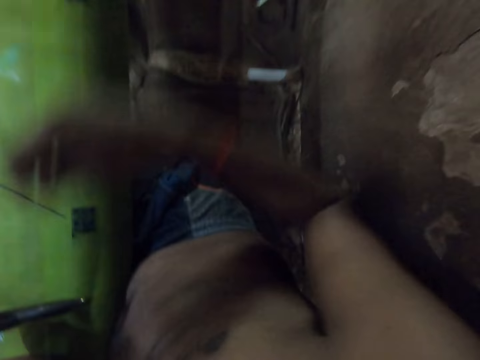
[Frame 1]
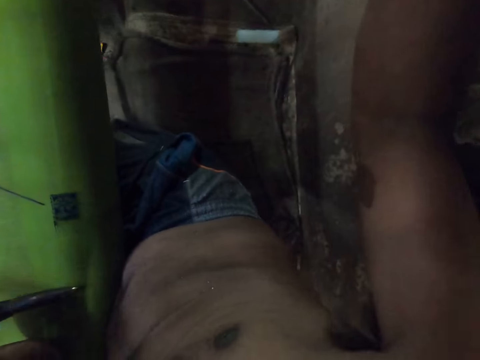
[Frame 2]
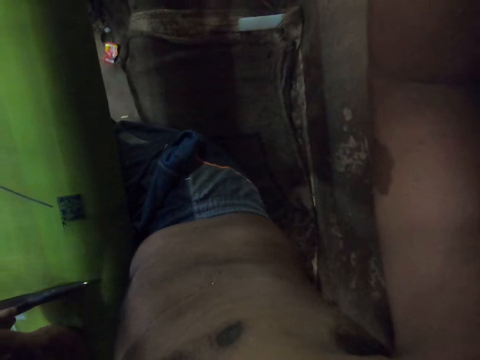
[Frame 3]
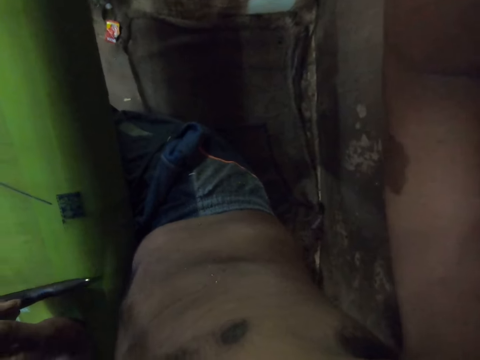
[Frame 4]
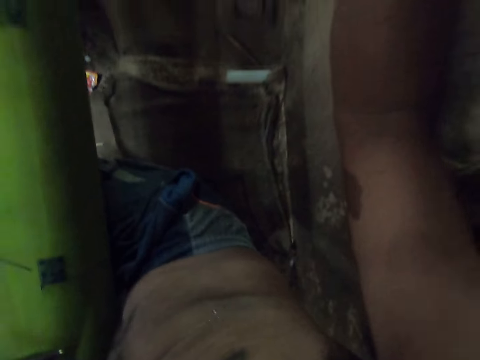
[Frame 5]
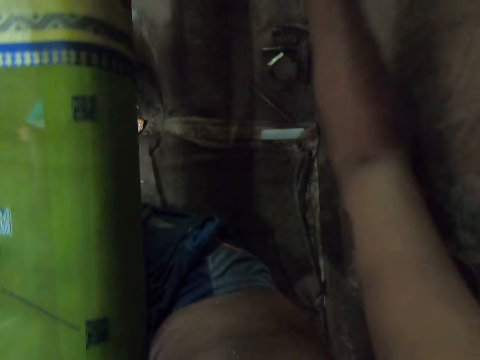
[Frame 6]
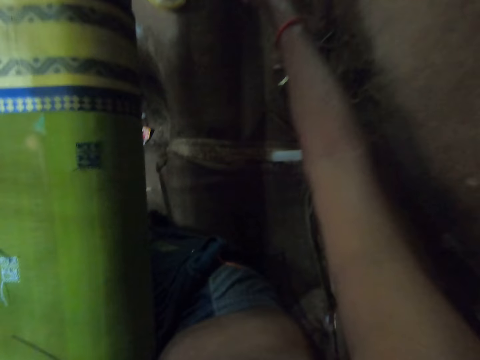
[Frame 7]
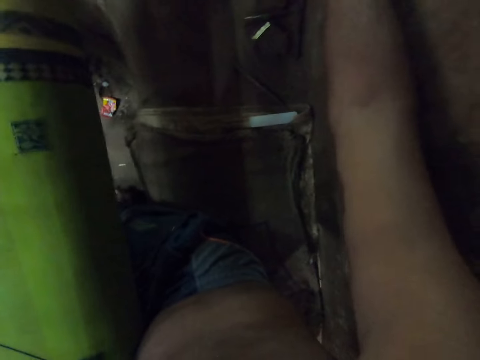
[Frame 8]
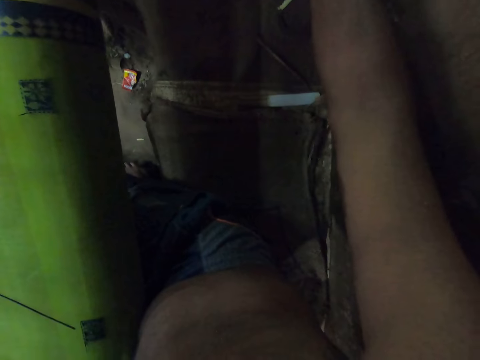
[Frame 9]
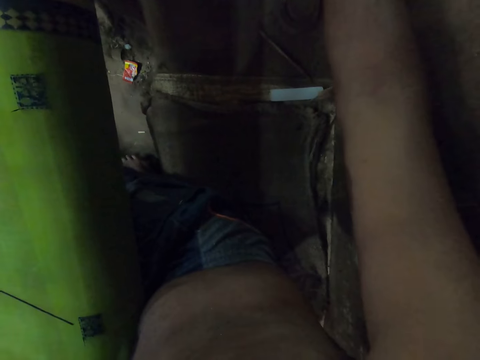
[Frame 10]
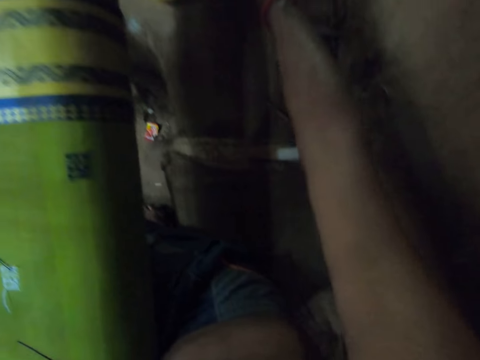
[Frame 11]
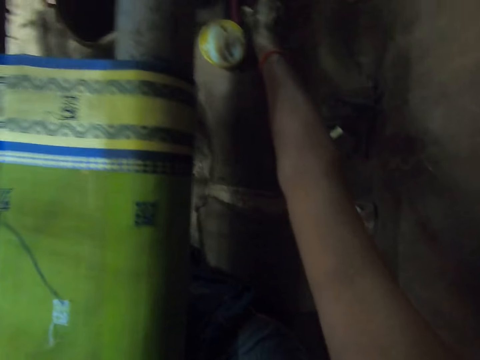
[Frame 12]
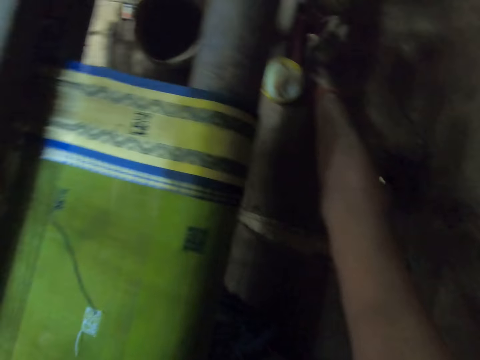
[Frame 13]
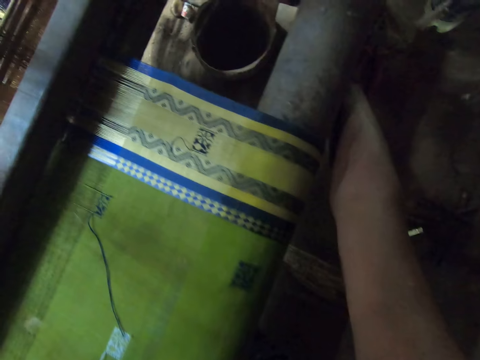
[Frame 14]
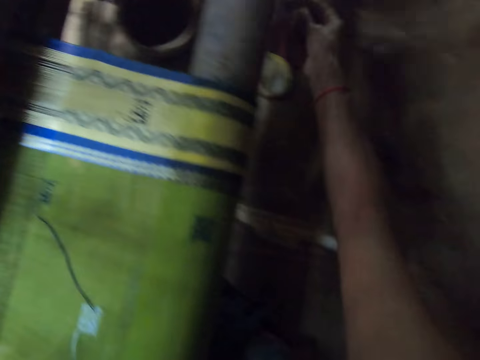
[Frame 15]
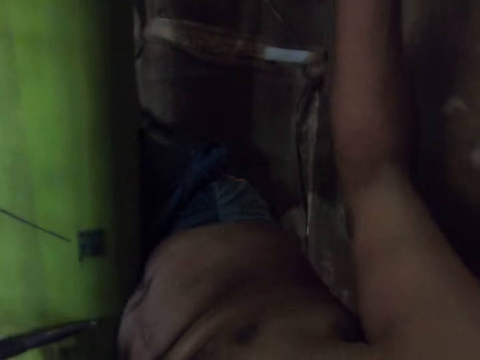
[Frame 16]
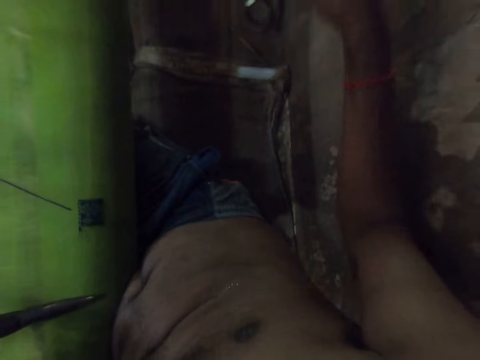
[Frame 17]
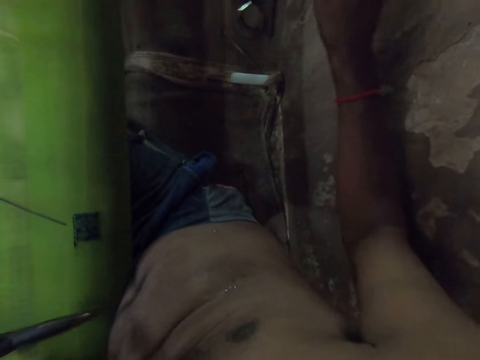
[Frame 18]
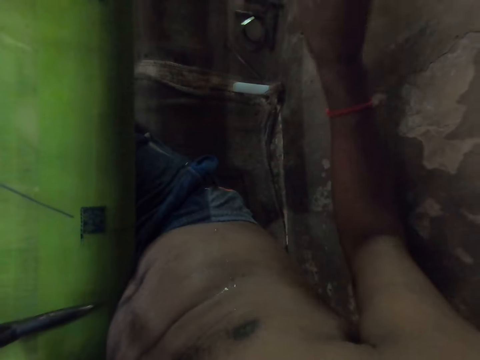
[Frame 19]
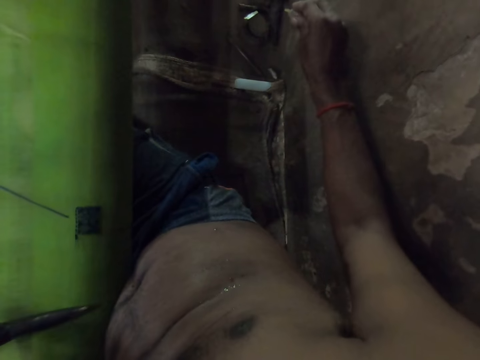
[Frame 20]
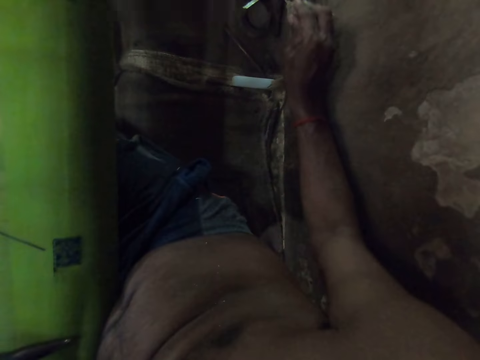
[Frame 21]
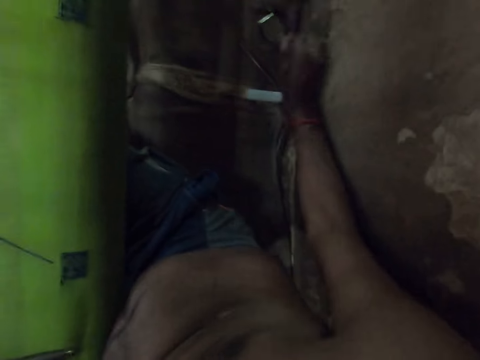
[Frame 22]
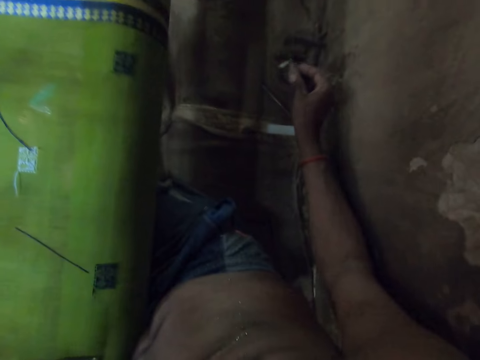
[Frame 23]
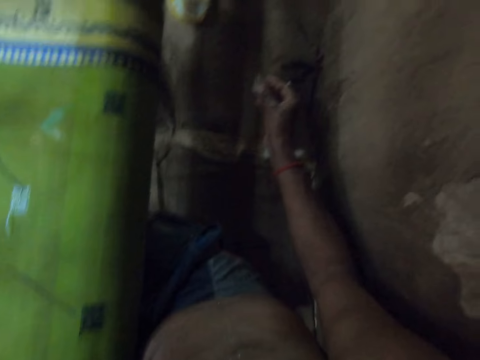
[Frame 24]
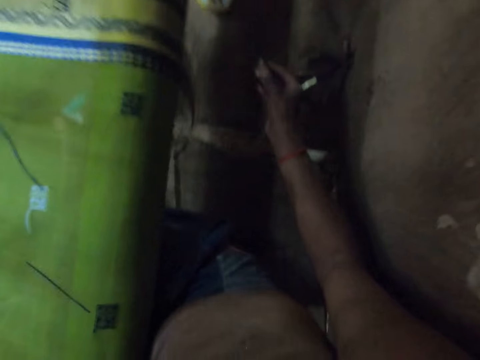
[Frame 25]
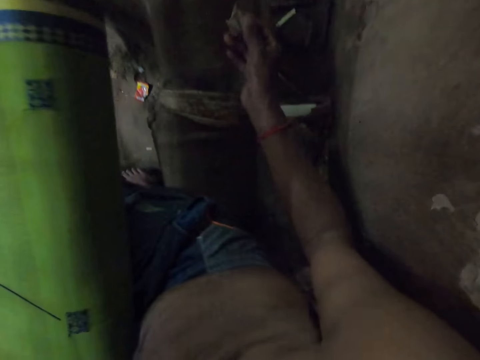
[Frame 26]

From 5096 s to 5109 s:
The camera wearer lifts a right hand in the room. He picks a stone from the bench with his right hand. He moves a right hand under the table. He hits the bench with the stone with his right hand. He holds something with the right hand.

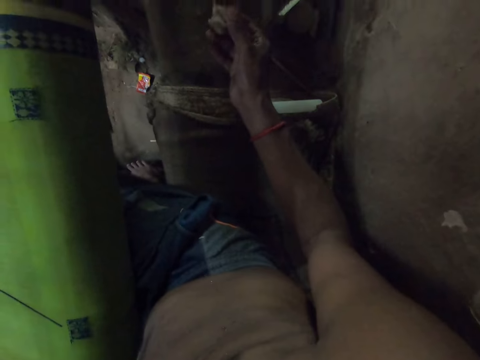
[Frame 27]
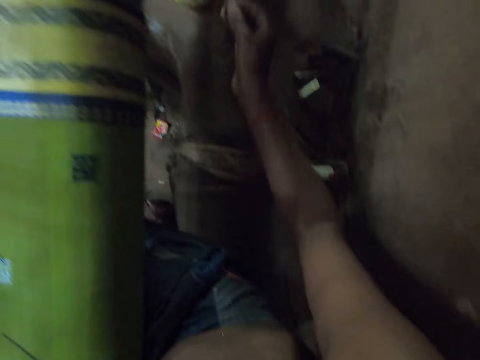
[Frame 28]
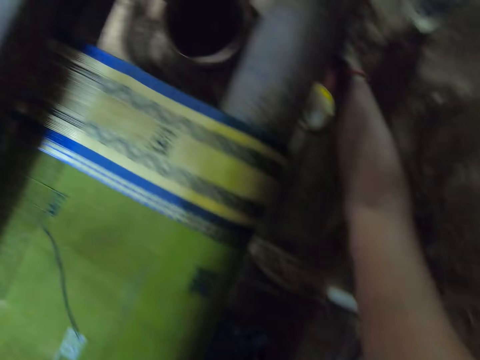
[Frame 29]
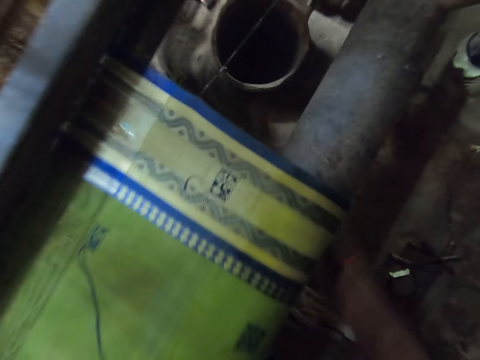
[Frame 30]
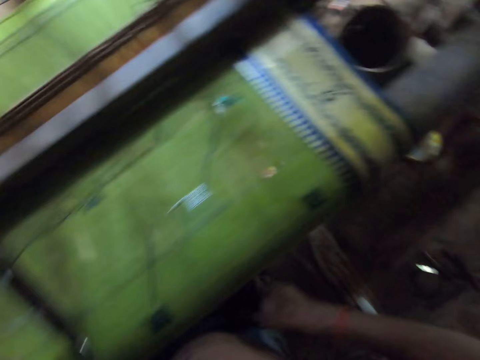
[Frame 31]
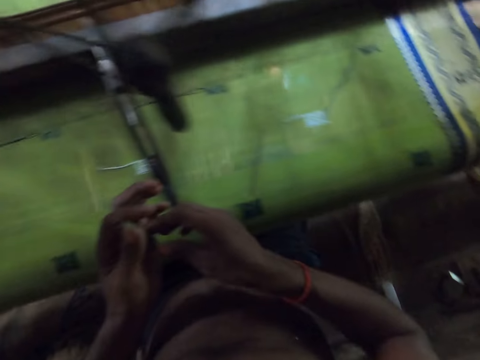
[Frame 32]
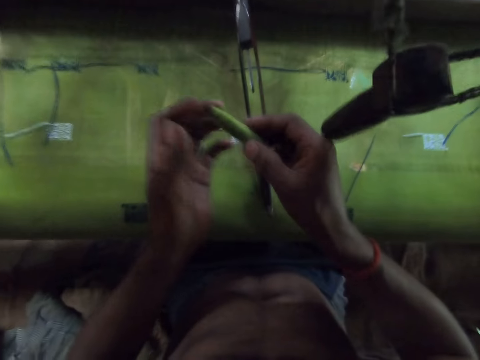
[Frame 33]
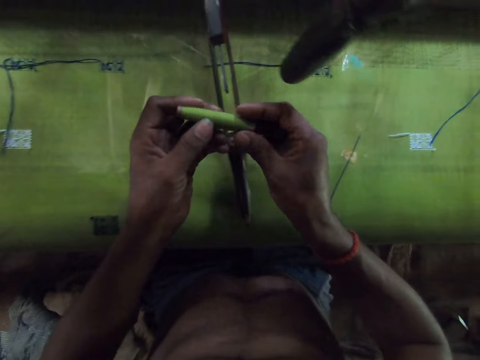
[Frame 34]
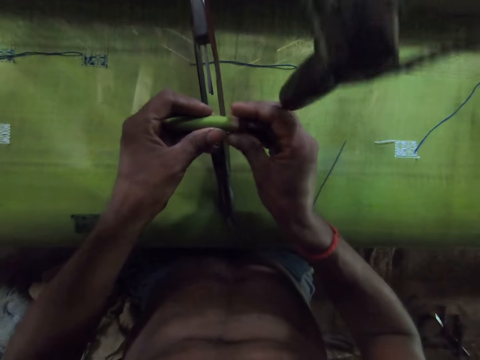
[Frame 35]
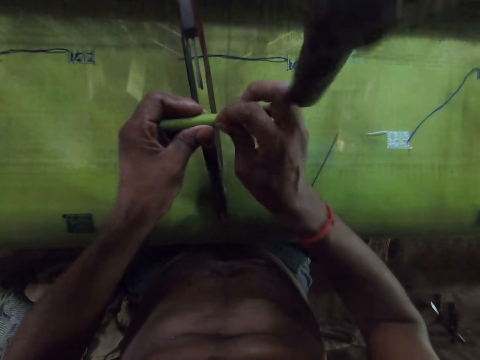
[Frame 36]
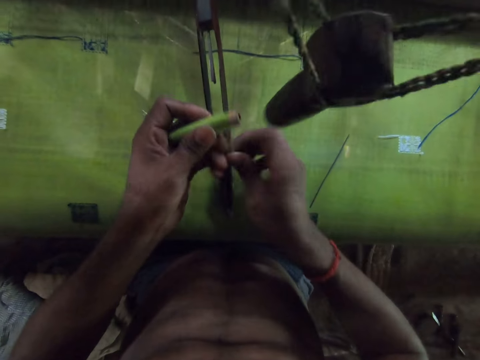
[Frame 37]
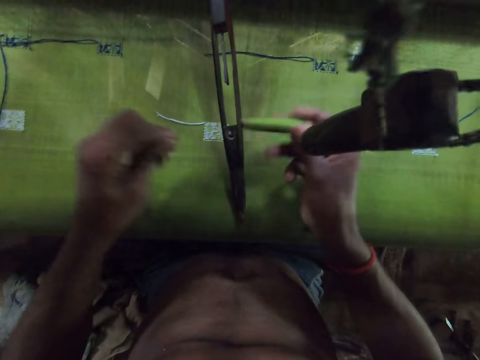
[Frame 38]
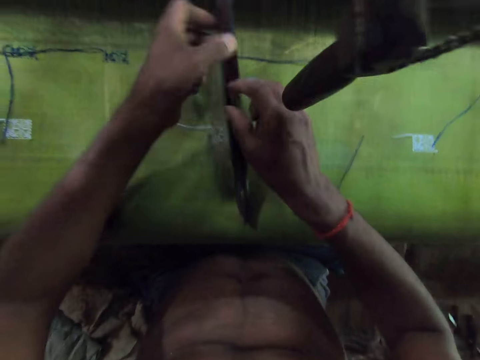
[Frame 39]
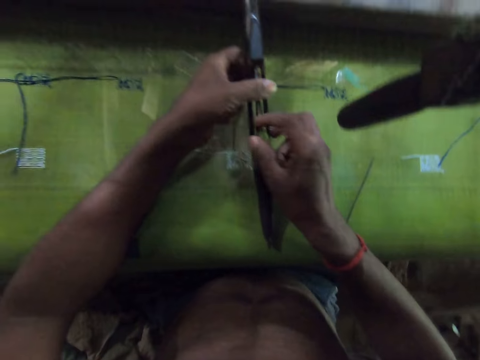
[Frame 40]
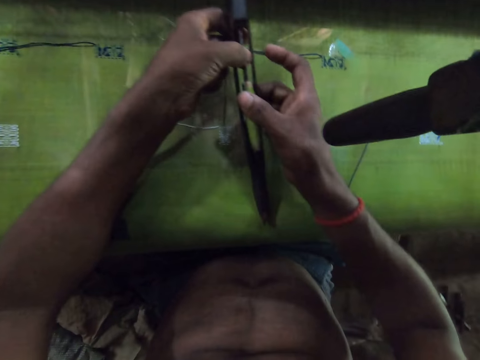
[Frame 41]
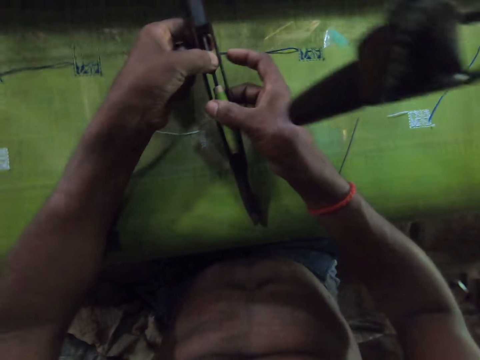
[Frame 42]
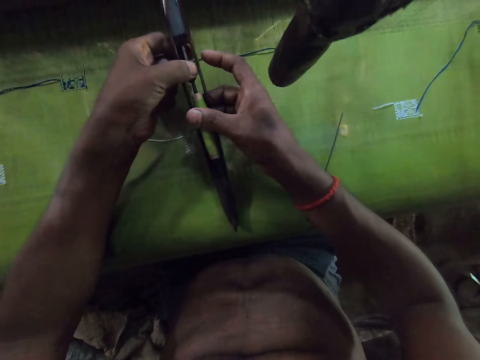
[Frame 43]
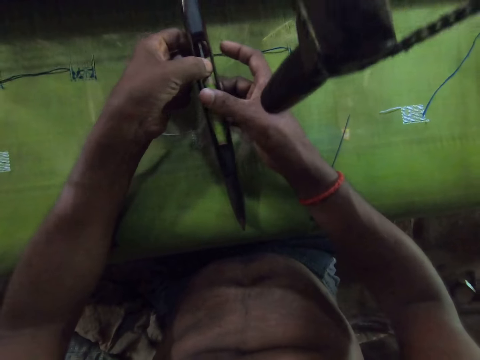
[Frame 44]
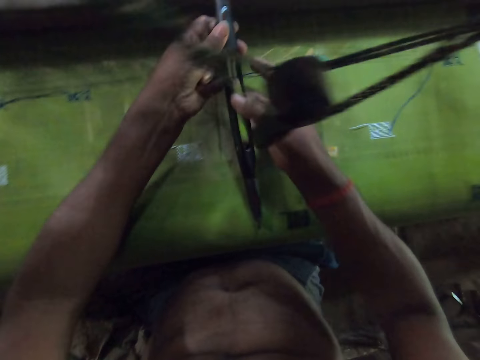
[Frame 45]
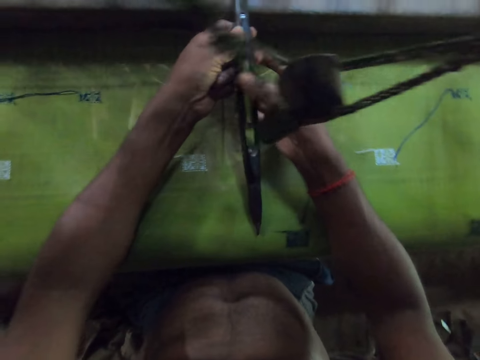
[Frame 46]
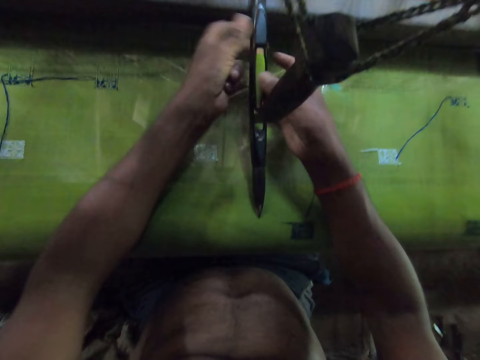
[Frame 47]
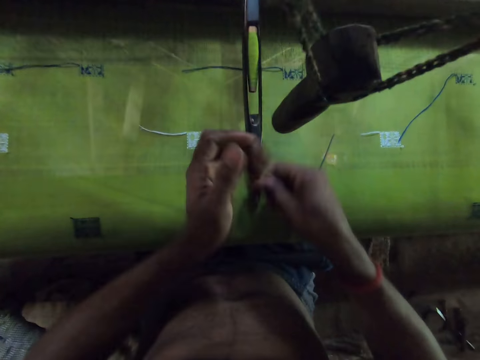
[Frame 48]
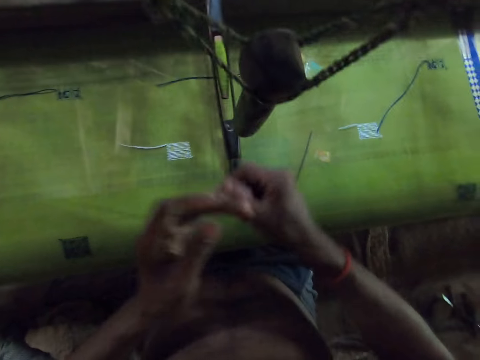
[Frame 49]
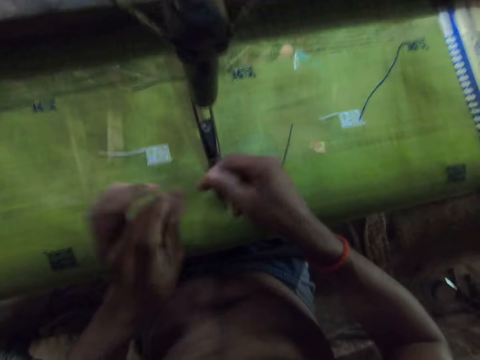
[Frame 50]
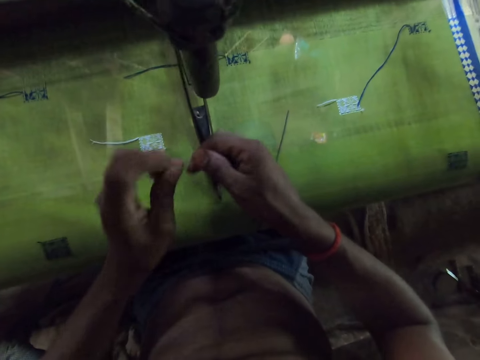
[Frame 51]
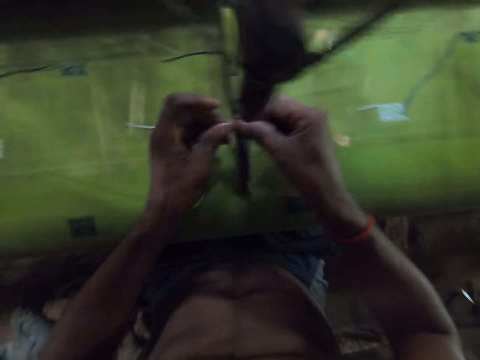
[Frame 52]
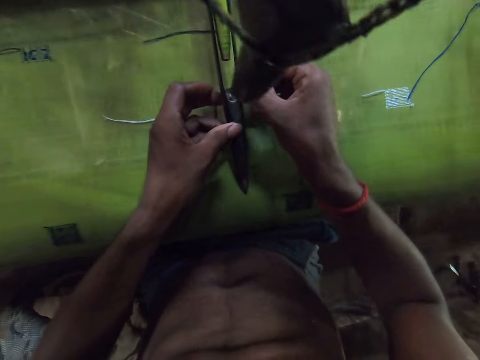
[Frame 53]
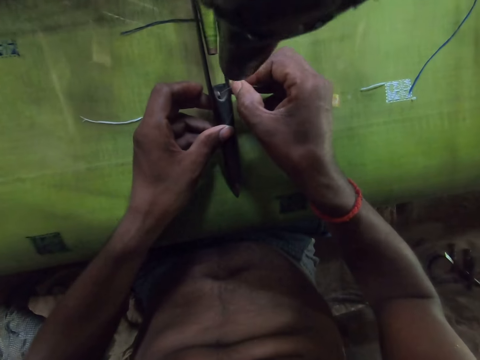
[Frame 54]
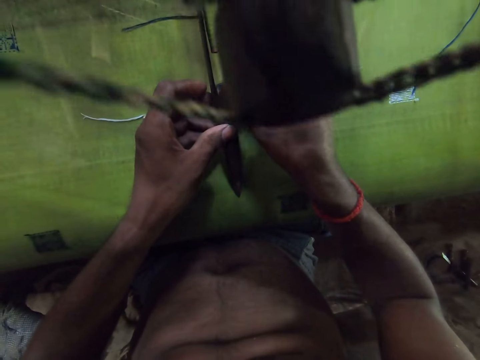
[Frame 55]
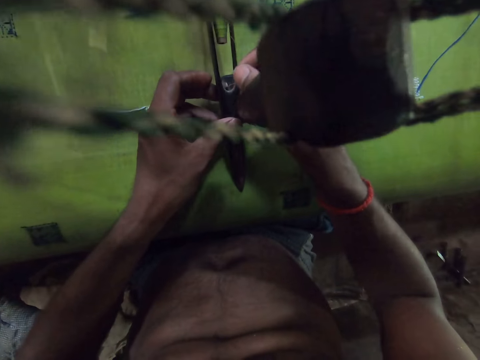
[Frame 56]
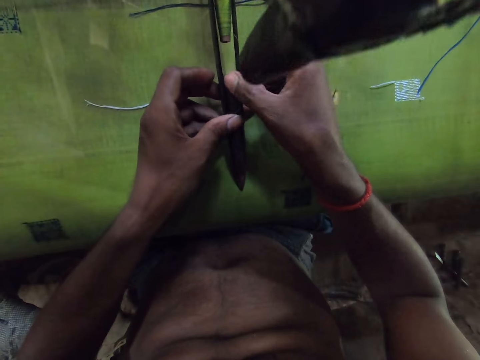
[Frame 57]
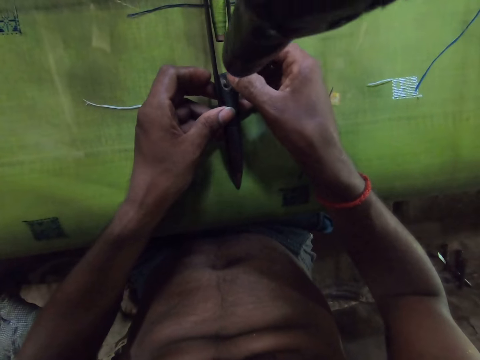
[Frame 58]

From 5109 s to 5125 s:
The camera wearer drops the stone on the bench with his right hand. He holds the bobbin in both hands. He pulls a thread from the bobbin with his right hand. He passes the thread to his left hand with his right hand. He turns the shuttle on the loom with his left hand. He inserts the bobbin into the shuttle with his right hand. He holds the thread in both hands. He rolls the thread on his left hand with his right hand. He adjusts the thread with both hands. He holds the thread in both hands. He places the thread in the shuttle with both hands.
